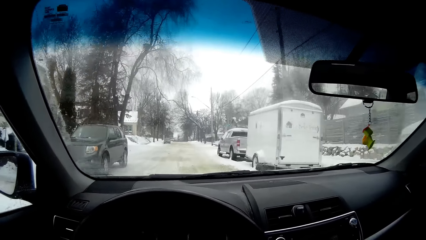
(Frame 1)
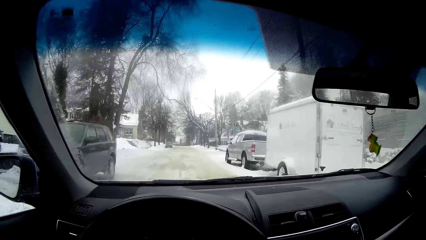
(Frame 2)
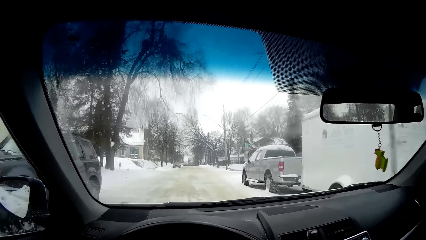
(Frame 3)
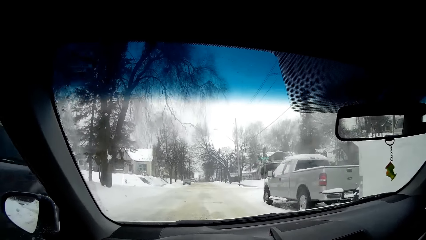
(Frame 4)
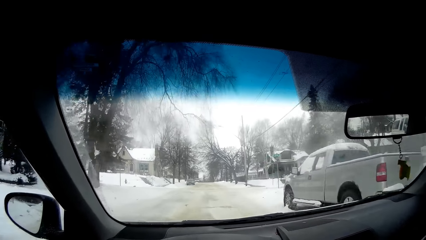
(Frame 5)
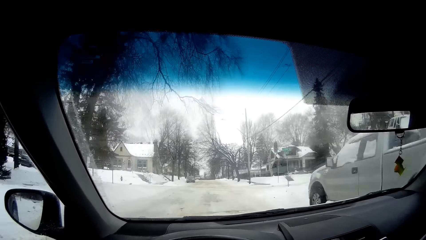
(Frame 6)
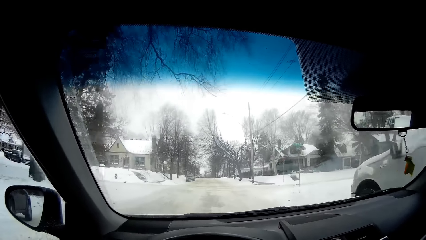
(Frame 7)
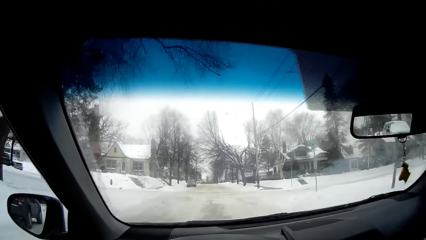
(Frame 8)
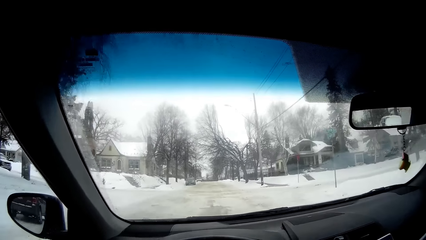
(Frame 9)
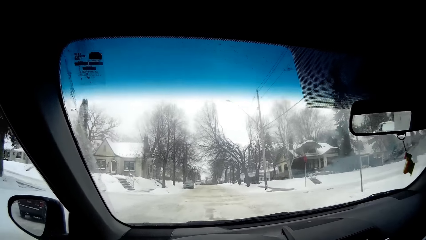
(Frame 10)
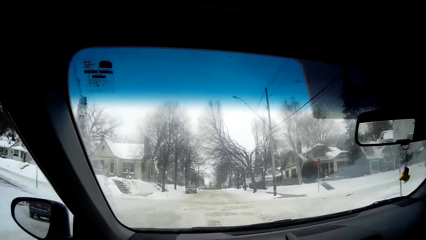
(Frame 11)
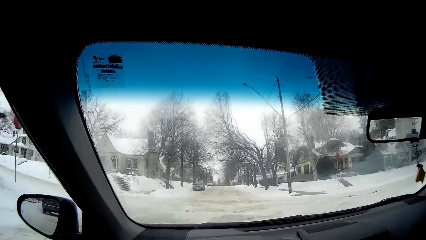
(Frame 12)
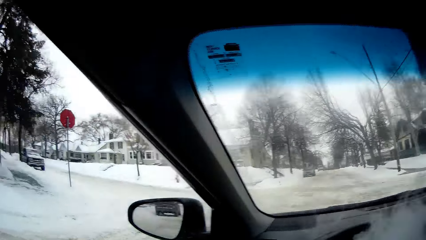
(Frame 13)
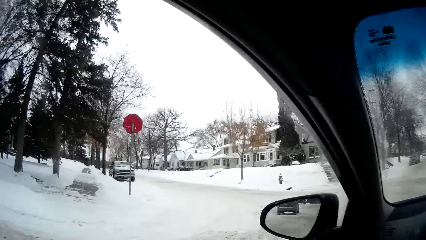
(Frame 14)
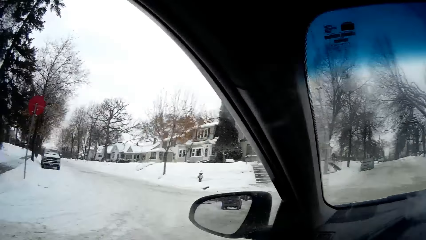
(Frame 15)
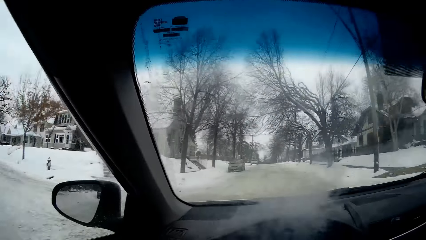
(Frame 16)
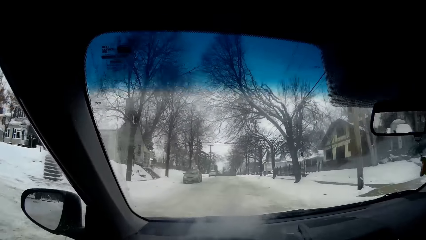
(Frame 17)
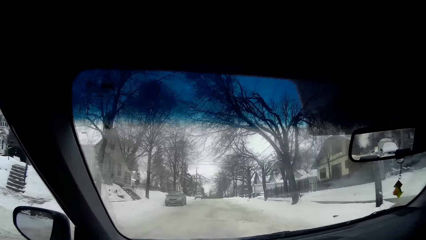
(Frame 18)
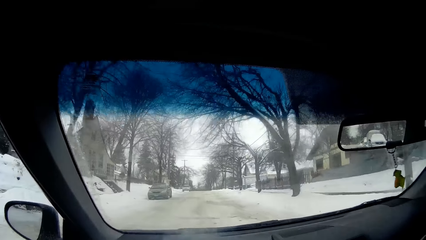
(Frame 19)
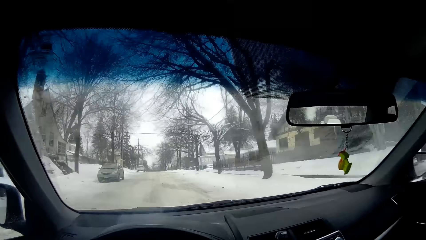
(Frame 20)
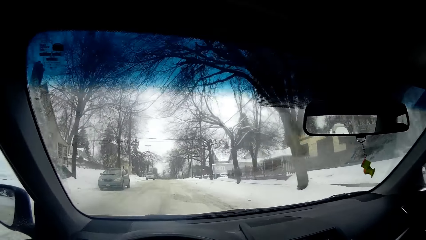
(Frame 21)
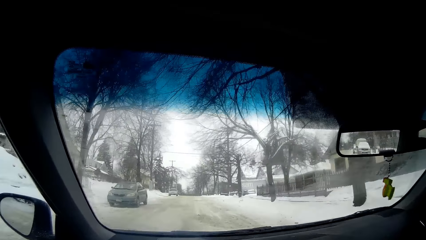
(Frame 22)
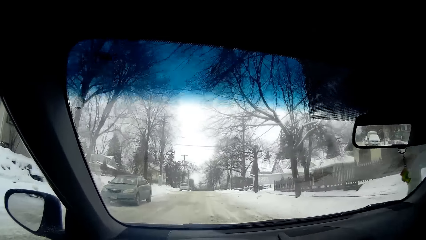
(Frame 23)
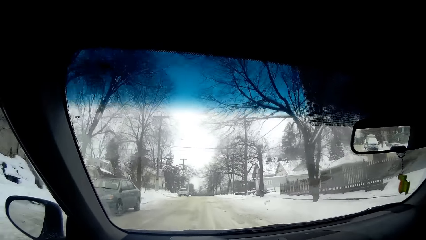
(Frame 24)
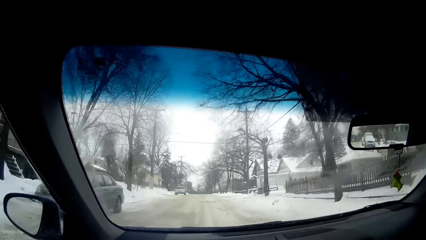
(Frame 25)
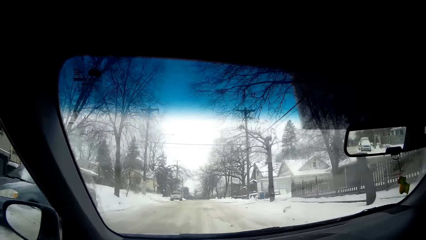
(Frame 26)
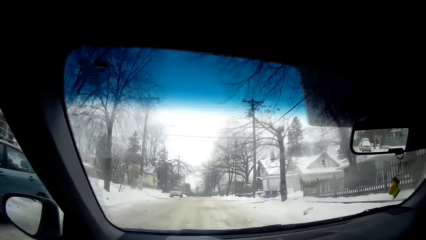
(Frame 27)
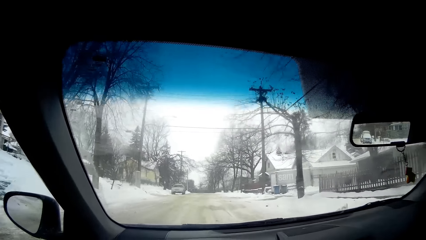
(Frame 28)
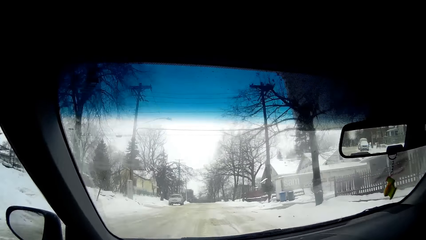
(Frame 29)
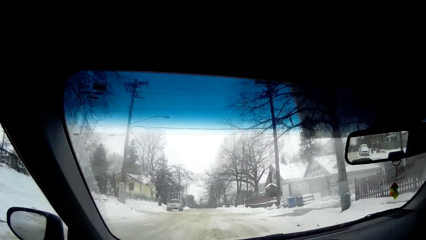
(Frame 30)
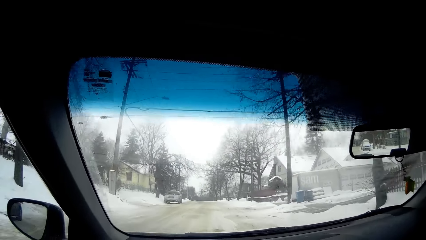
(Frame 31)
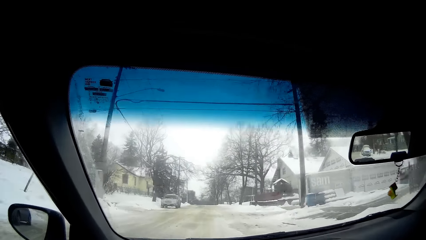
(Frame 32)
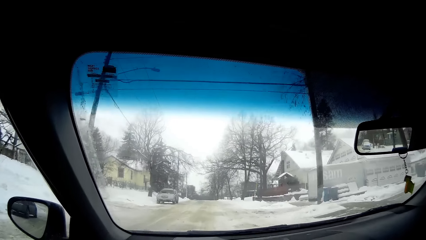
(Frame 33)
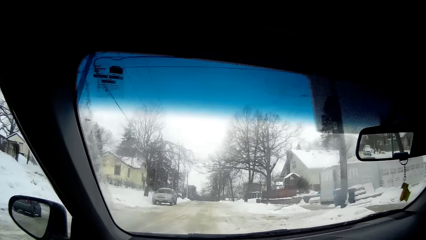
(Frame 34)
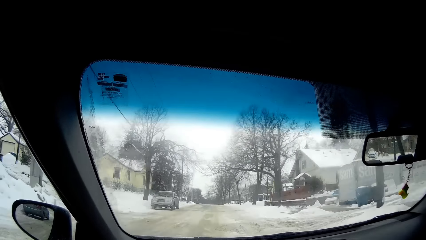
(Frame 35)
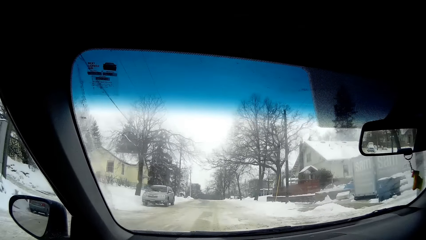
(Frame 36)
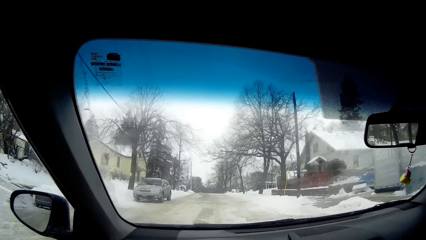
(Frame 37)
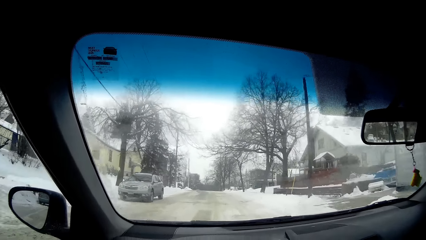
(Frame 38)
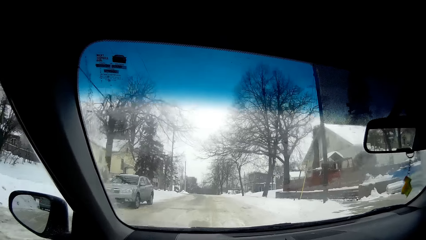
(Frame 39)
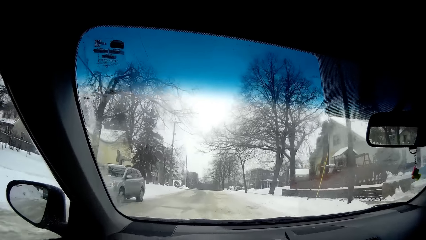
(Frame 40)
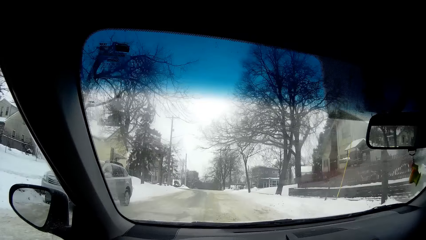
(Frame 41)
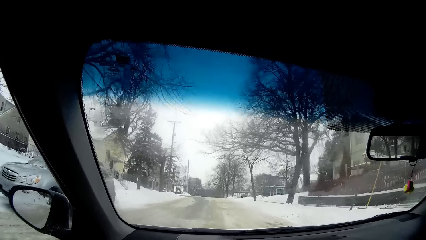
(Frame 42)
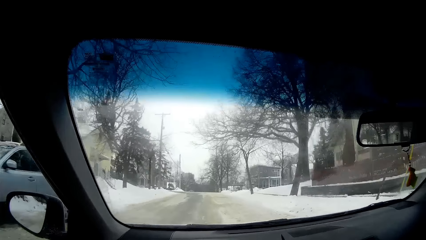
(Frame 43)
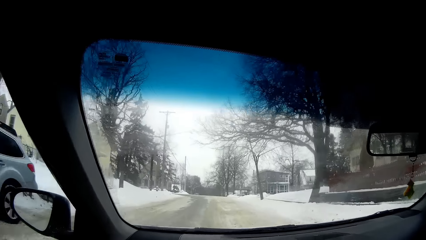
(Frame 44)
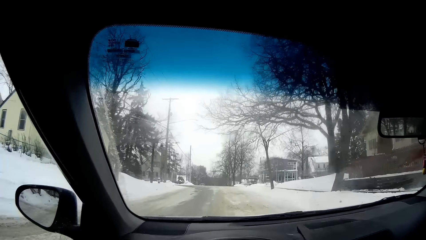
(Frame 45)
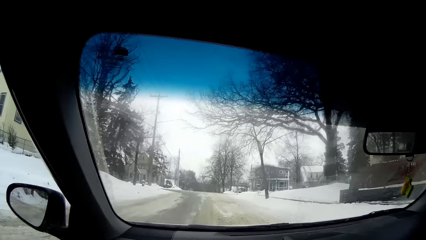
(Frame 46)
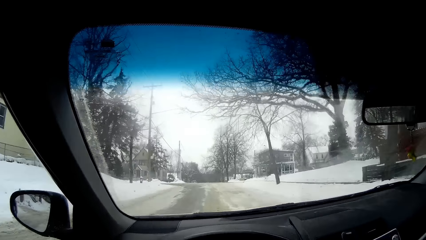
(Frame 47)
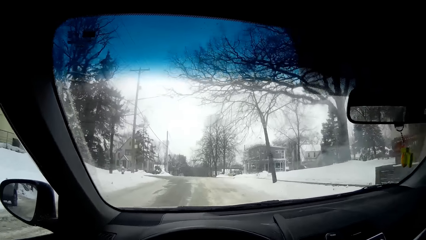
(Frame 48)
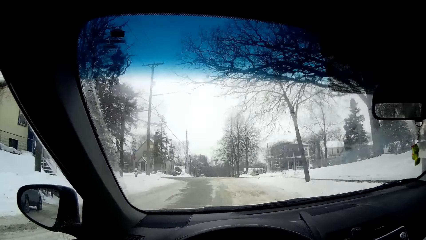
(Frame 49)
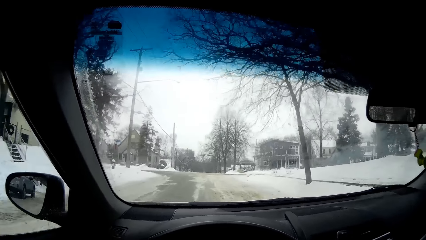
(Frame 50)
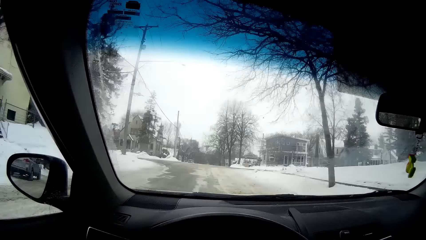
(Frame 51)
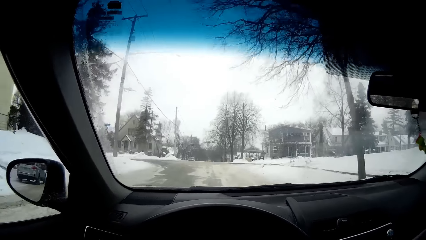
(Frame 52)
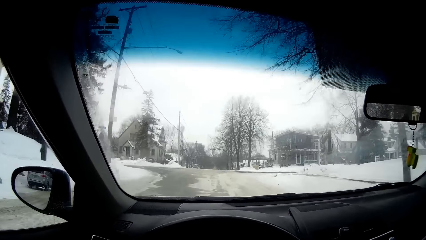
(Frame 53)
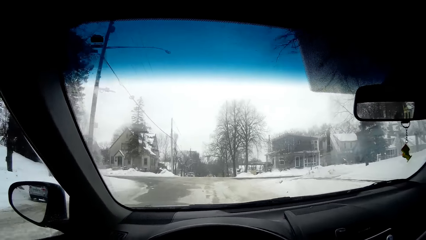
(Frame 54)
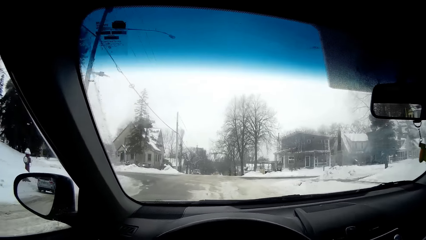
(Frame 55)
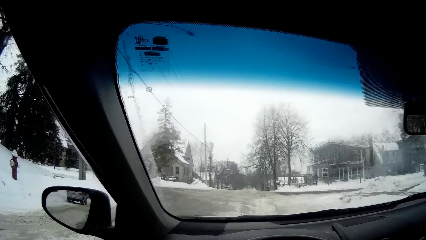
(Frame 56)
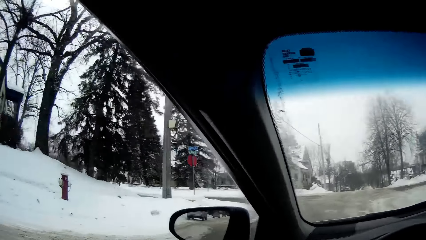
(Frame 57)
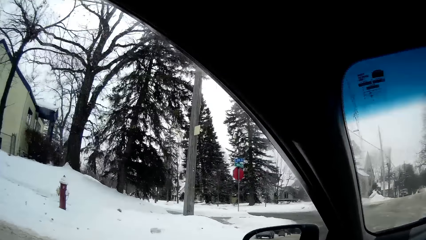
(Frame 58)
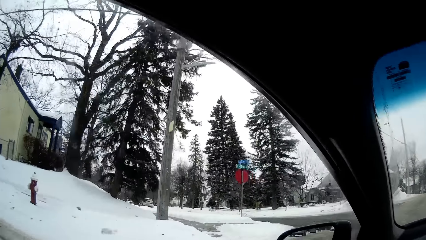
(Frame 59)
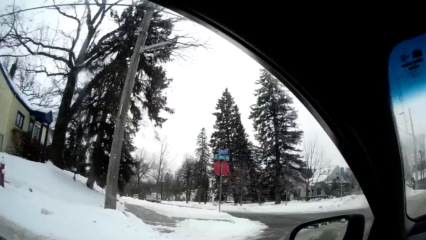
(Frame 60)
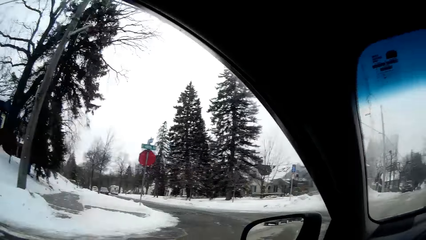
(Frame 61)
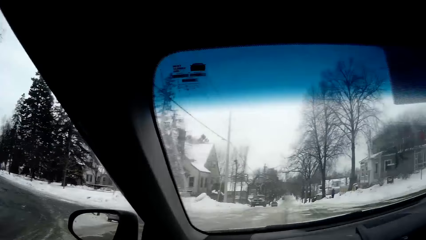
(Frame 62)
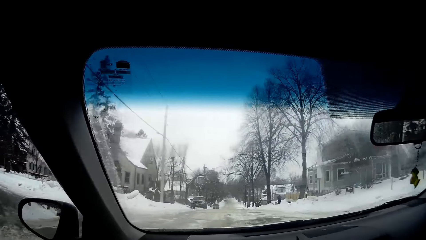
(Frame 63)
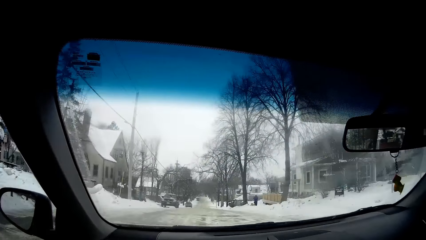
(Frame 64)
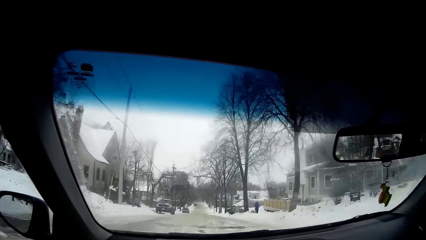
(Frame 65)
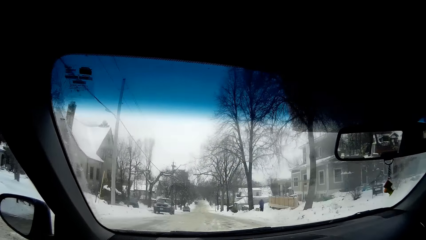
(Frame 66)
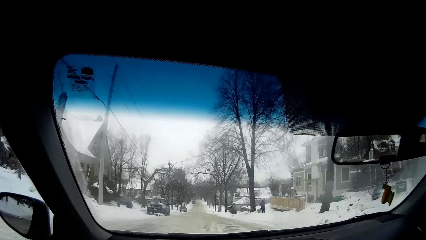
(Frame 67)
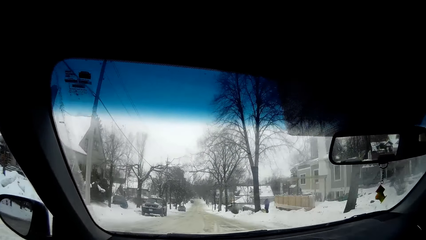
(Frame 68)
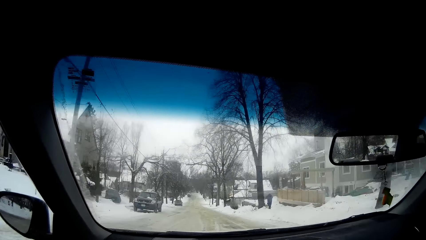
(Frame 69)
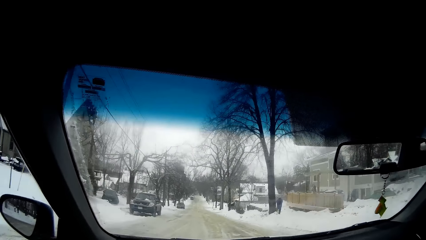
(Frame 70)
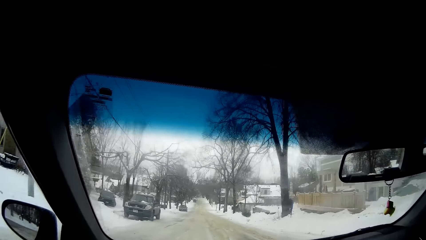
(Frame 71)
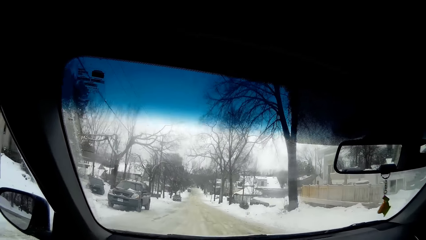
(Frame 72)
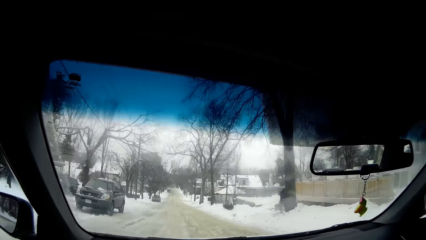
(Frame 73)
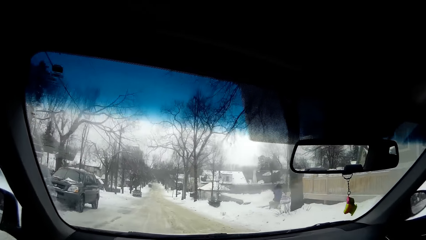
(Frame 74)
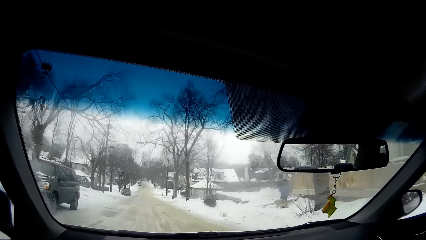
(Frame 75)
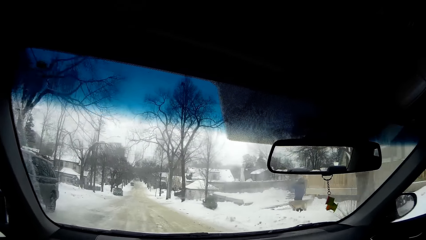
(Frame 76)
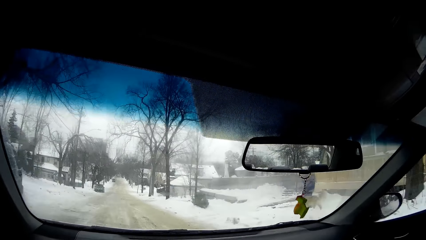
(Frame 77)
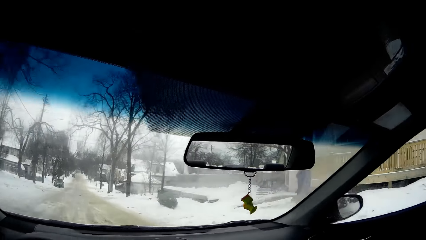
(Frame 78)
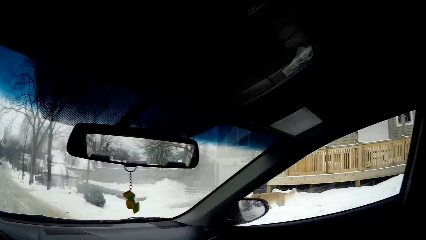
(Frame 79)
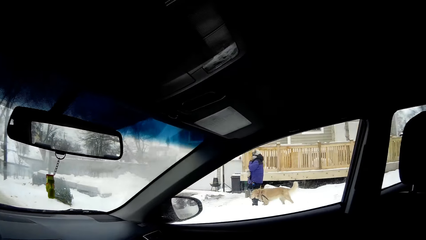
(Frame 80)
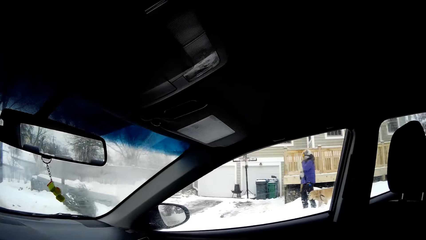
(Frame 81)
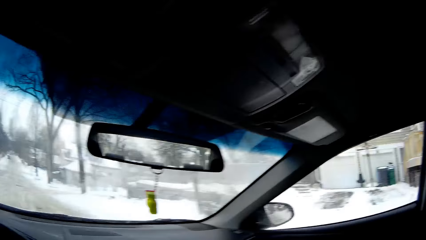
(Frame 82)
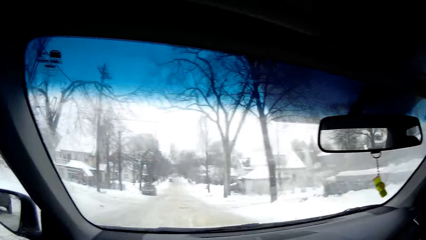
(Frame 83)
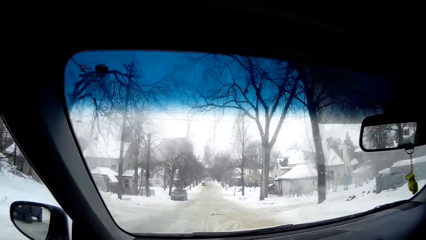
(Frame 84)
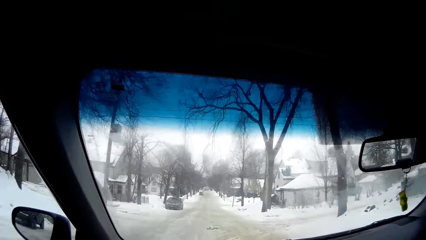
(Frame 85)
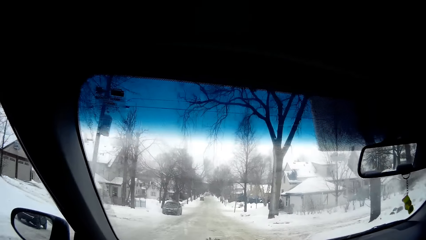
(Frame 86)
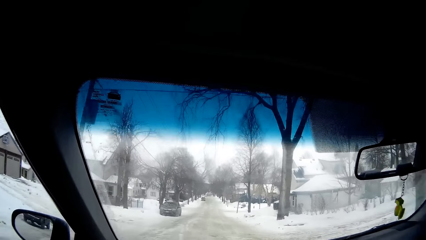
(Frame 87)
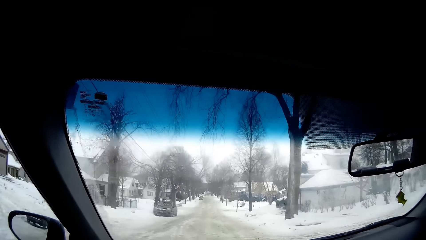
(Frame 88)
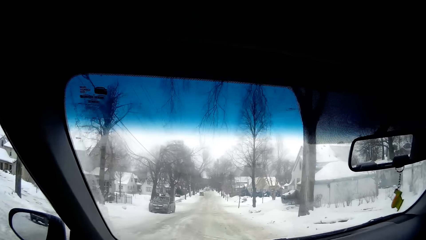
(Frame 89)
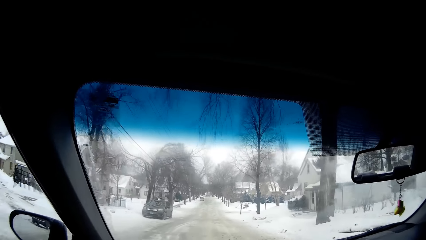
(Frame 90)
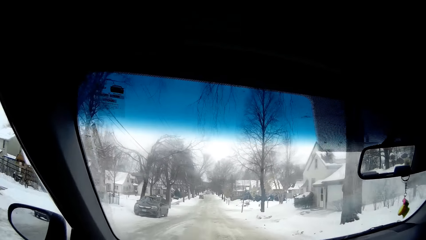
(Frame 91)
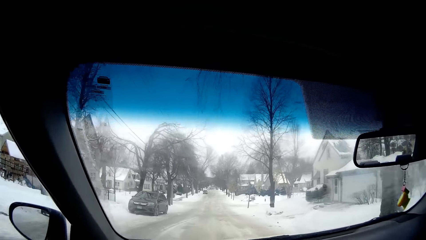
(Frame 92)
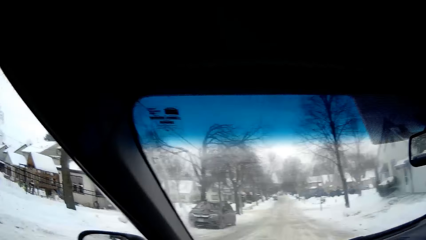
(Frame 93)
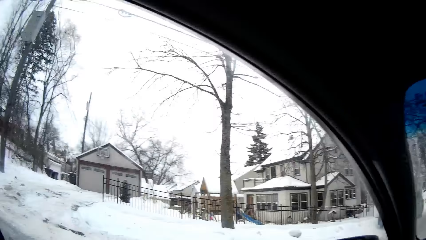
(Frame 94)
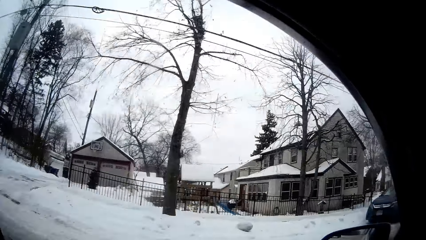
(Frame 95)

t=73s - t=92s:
The camera wearer looks around. They drive the car. They look around. They drive the car. They look around. They drive the car.
